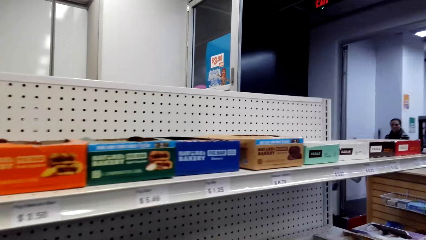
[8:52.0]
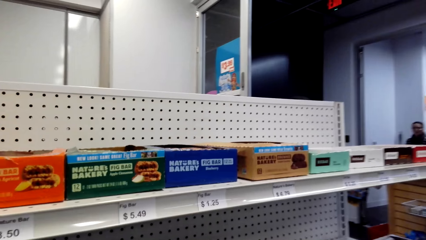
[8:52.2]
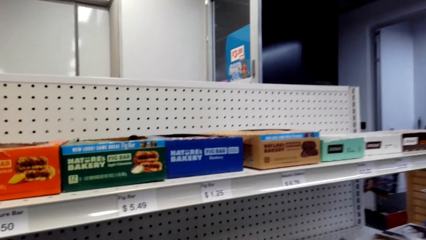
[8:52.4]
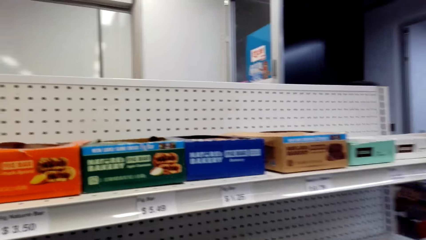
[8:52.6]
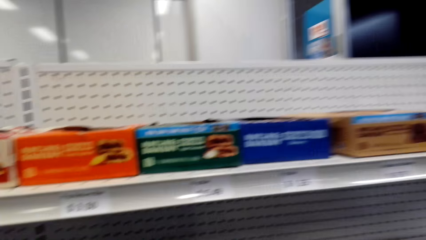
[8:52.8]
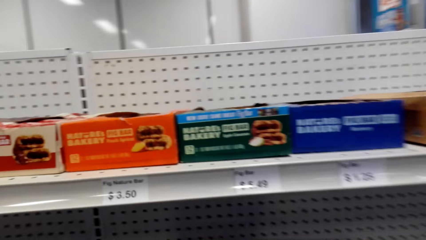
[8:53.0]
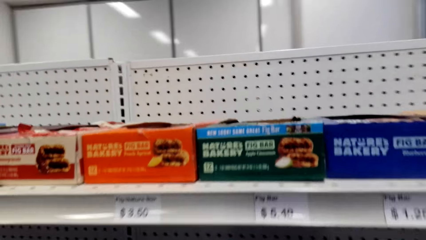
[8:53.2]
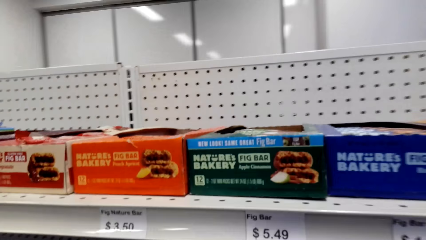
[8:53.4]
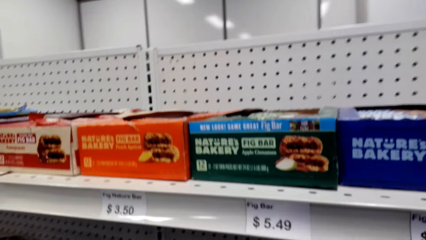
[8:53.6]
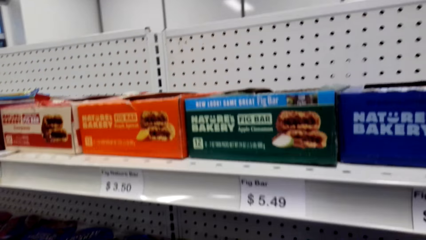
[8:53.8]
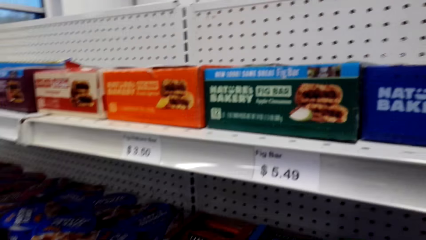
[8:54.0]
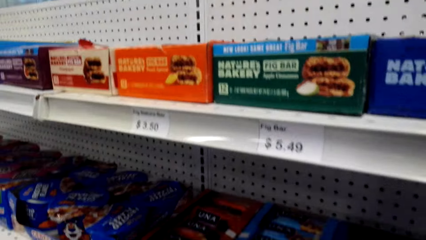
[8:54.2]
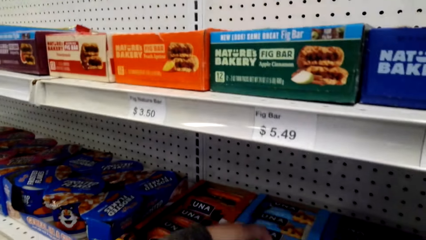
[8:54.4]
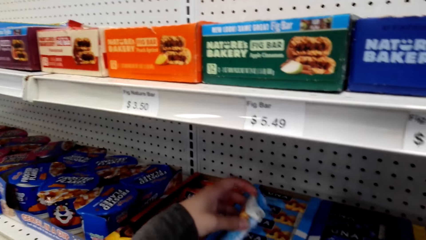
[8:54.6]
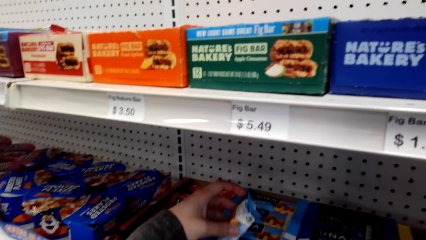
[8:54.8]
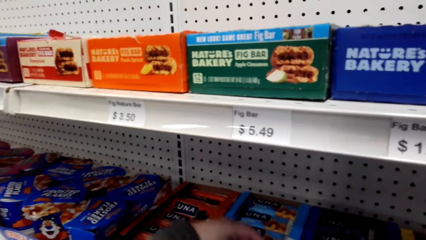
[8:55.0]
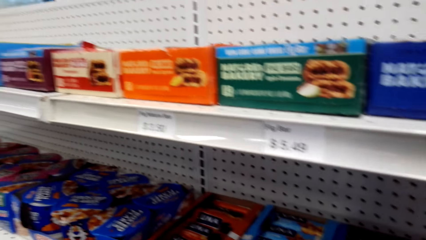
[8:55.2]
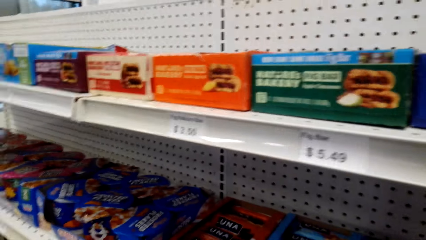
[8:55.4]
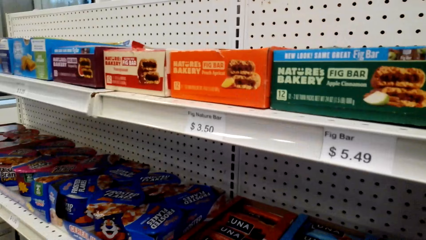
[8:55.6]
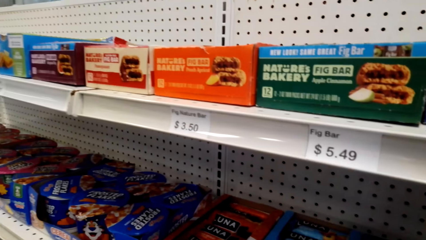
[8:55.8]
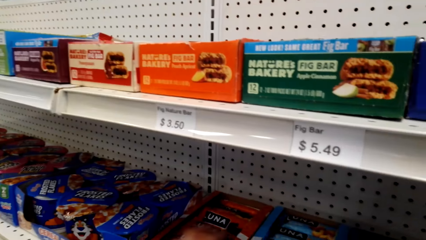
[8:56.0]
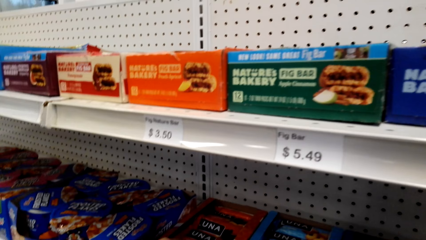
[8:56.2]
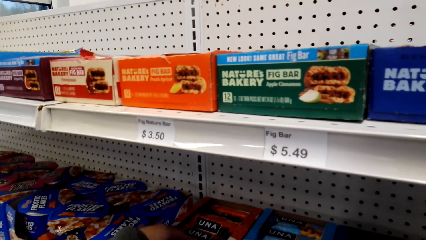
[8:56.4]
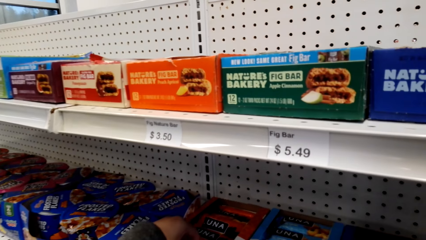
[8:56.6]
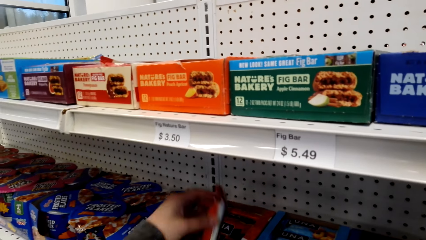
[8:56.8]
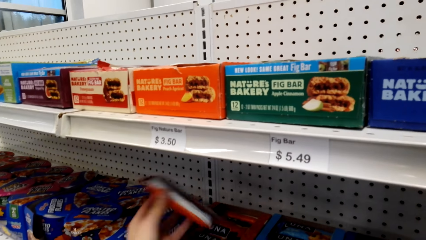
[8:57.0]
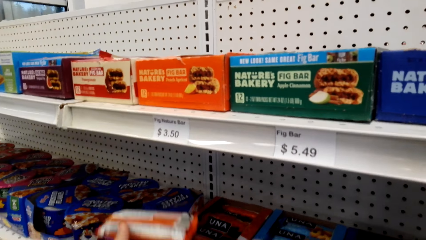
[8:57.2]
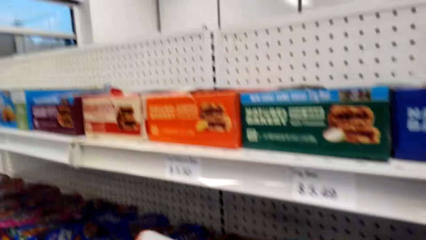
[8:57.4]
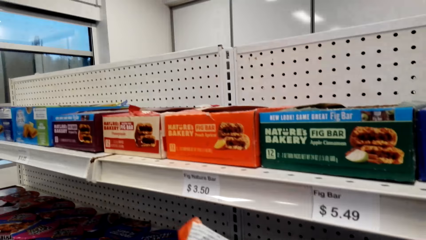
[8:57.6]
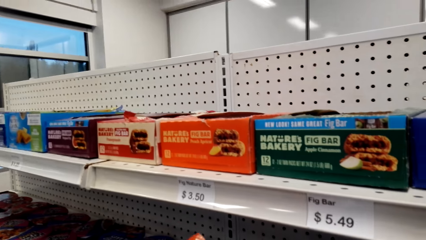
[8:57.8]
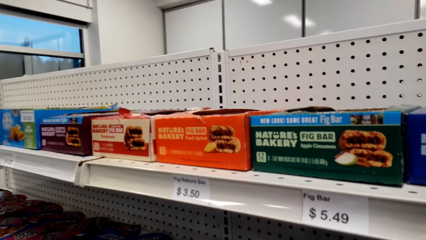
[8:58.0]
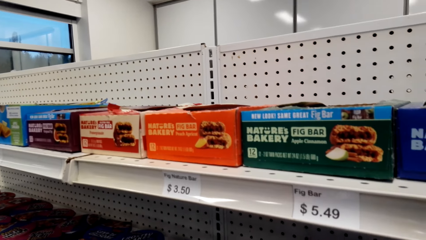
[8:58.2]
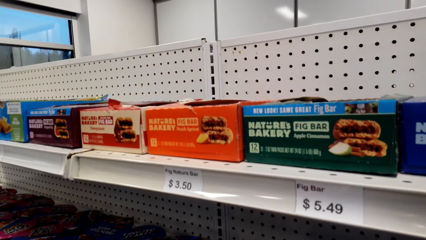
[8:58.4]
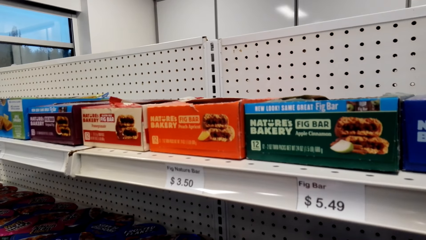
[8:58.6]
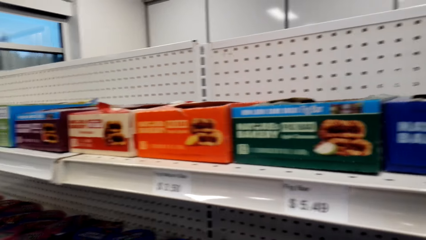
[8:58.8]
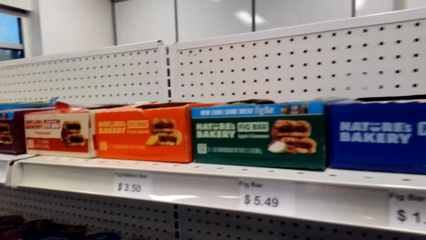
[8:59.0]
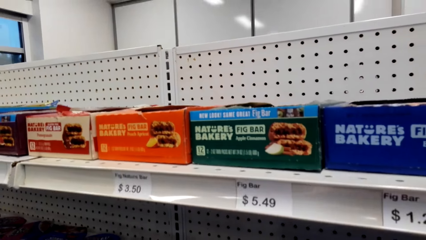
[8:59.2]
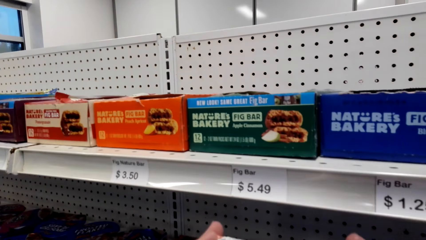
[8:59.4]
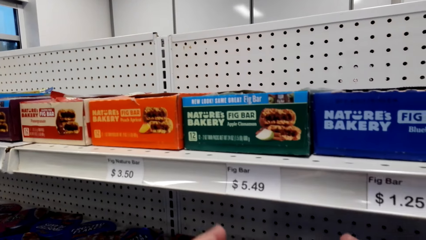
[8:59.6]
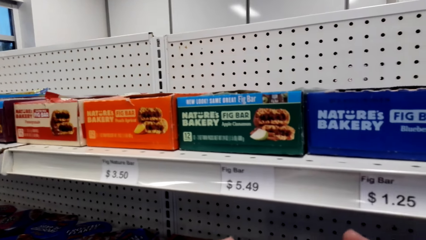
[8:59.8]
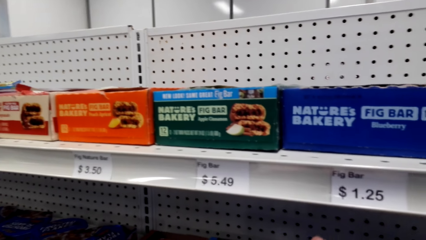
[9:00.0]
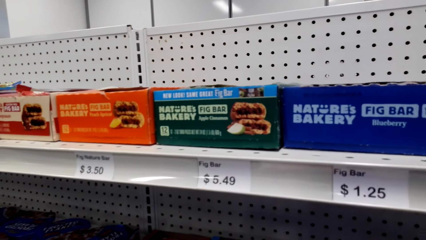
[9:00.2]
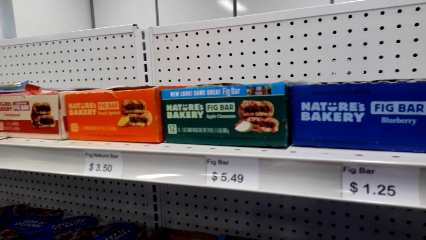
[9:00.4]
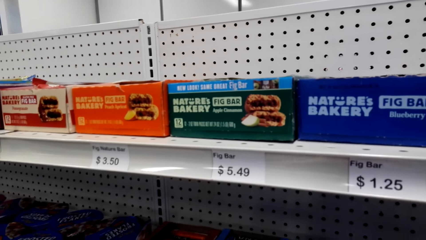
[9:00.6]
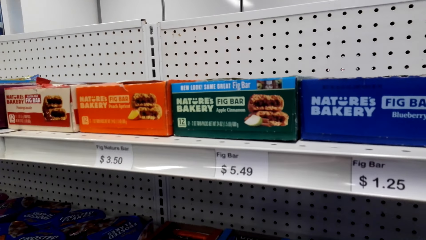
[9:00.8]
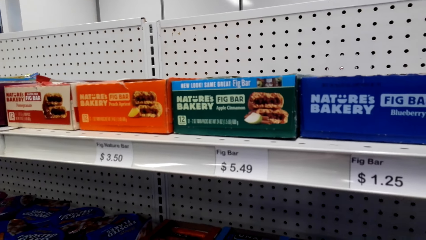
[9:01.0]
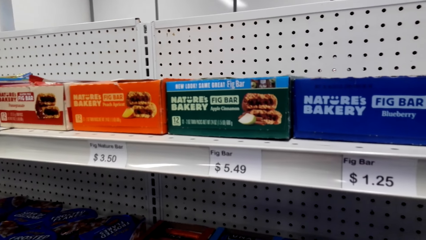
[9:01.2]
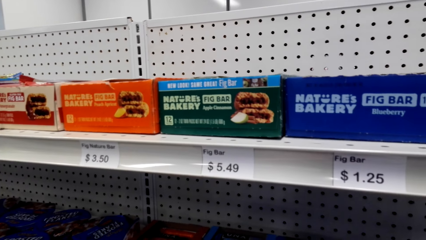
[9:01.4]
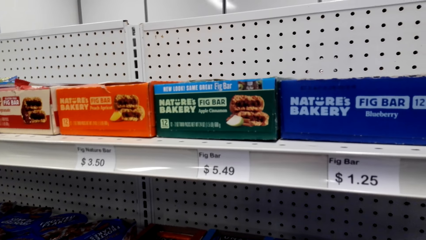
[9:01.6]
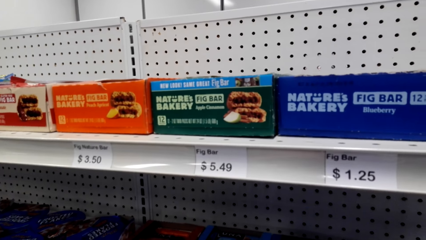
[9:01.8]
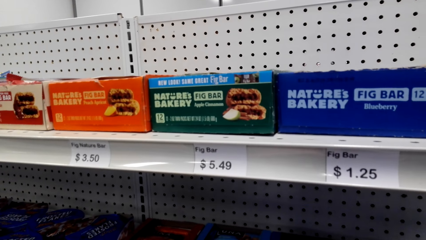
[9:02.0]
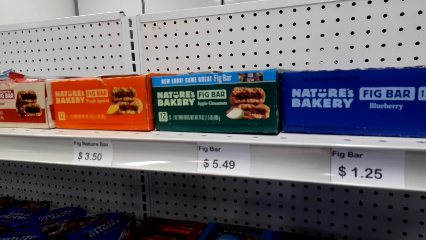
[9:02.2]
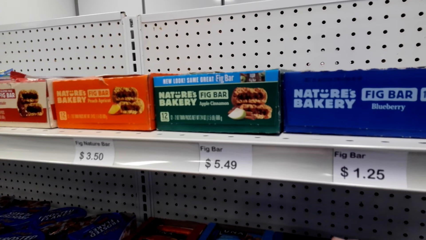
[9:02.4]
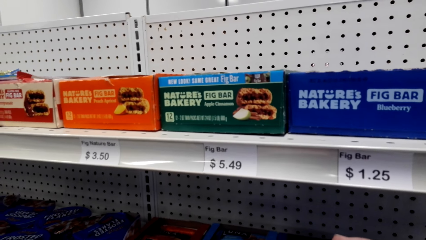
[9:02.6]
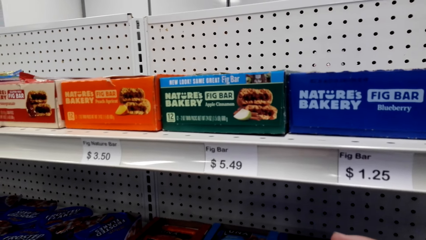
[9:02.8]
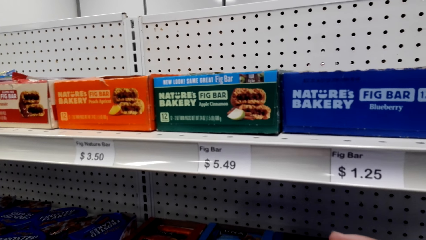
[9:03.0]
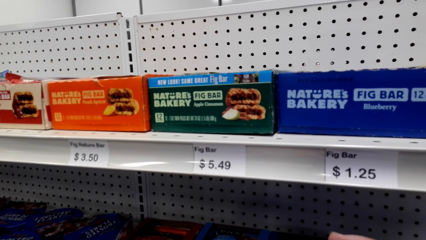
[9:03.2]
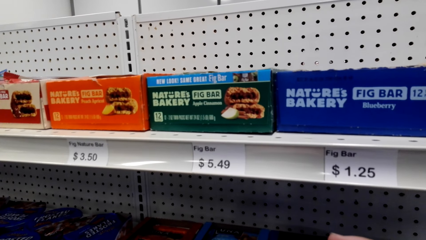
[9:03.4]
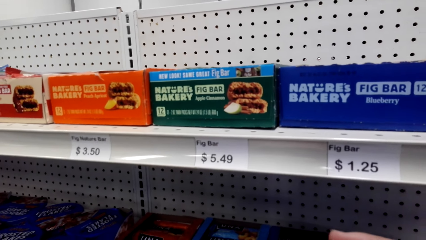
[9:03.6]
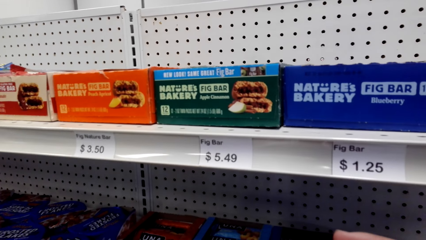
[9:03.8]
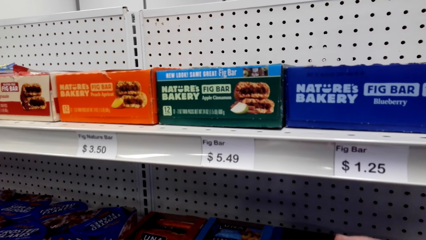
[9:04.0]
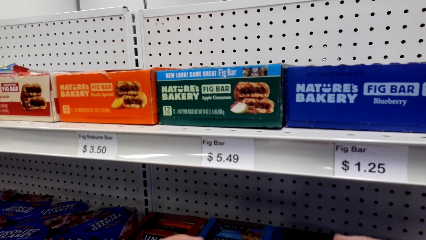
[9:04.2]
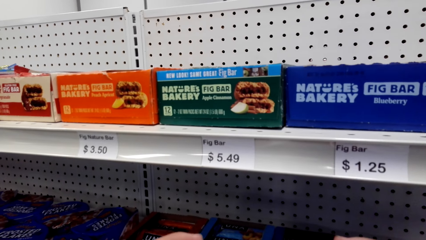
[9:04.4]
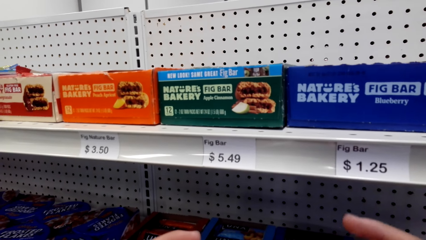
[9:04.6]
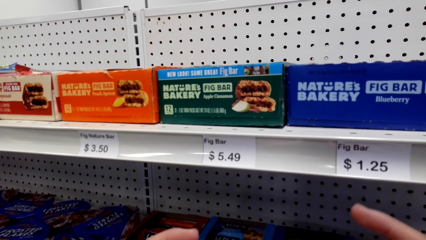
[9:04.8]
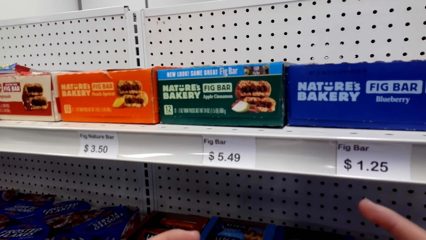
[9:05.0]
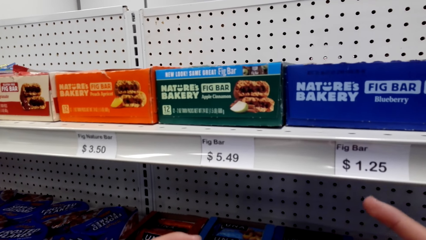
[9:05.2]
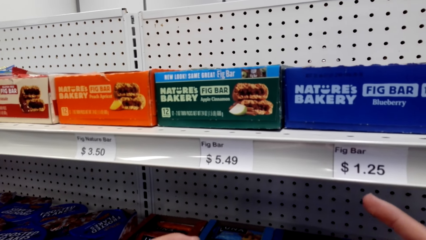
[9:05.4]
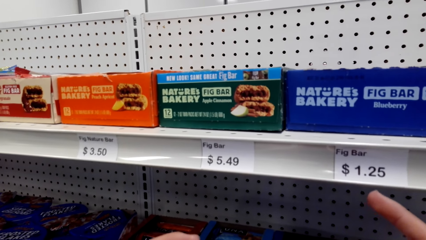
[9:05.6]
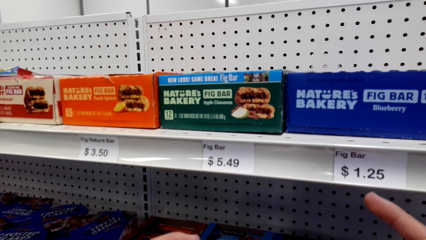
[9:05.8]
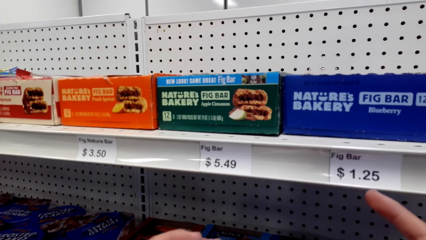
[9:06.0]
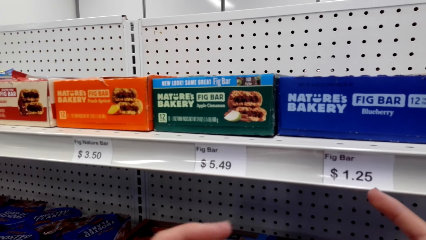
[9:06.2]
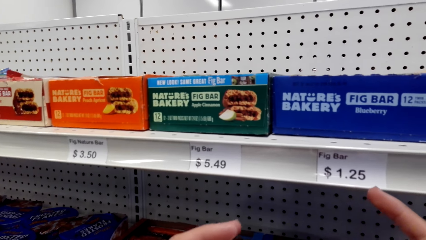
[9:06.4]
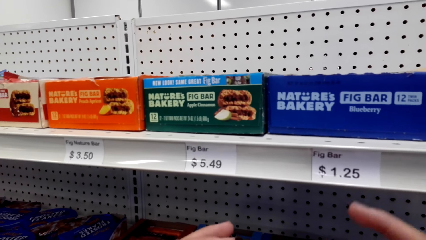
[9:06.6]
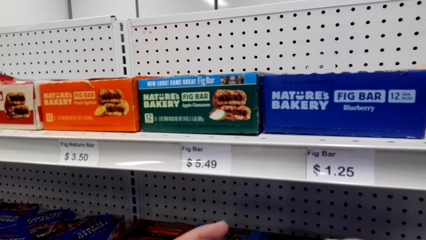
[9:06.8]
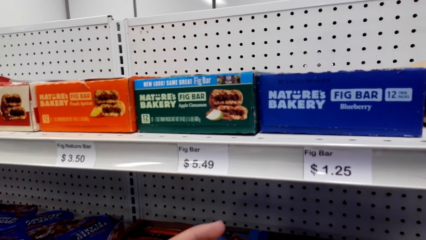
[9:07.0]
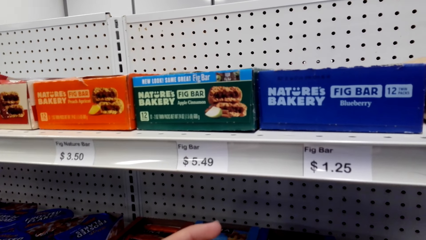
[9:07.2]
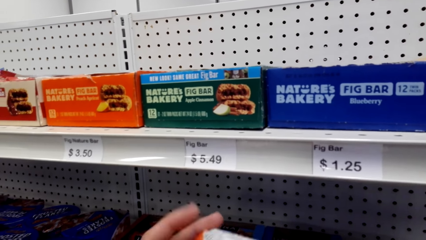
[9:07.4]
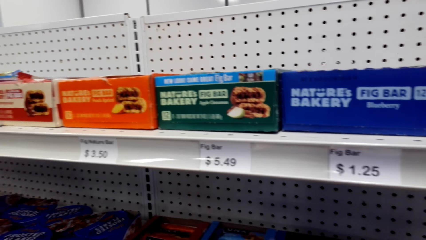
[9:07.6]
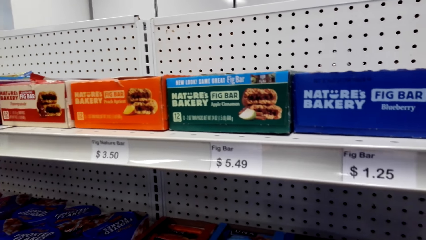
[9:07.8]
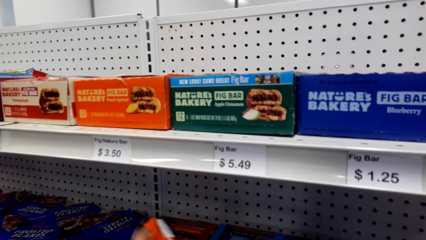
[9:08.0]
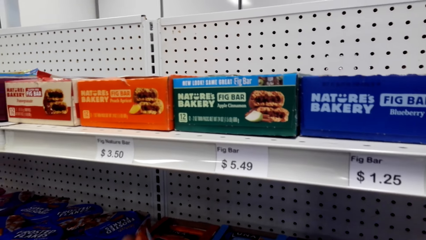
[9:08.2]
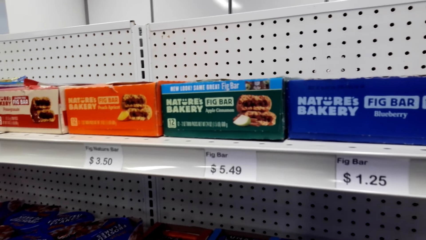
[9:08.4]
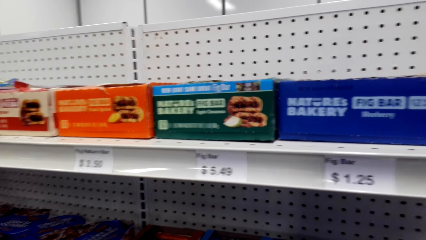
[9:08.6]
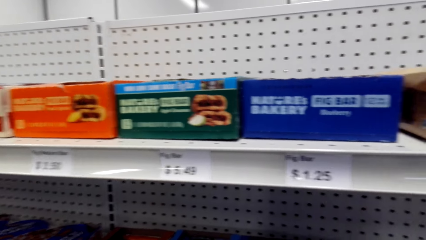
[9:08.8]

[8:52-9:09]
The camera wearer walks around a supermarket. They take the item on the shelf. They look around the supermarket. They point at the shelf.
